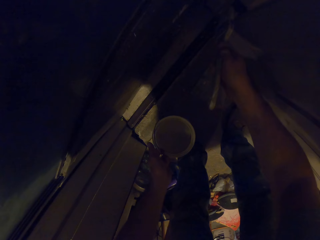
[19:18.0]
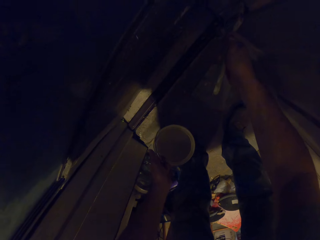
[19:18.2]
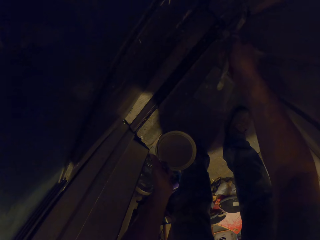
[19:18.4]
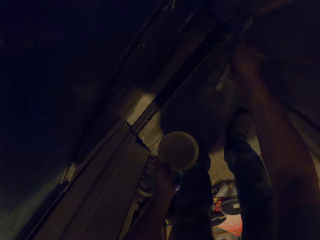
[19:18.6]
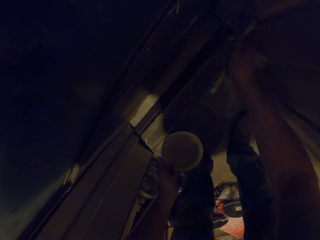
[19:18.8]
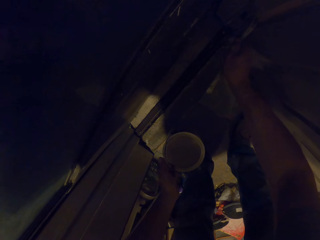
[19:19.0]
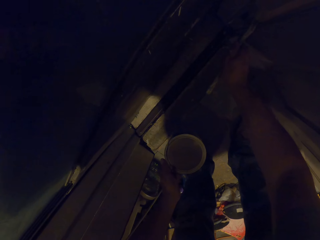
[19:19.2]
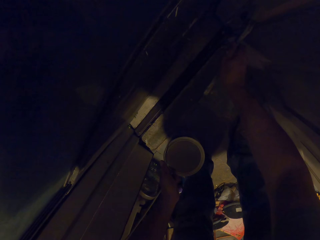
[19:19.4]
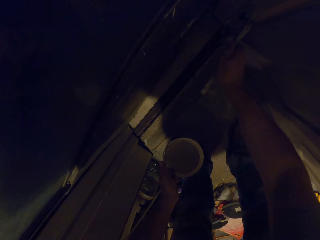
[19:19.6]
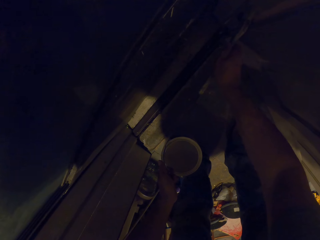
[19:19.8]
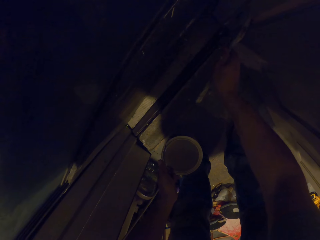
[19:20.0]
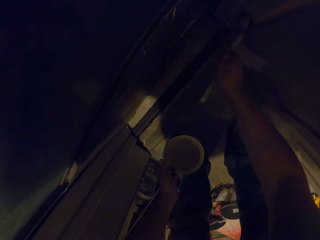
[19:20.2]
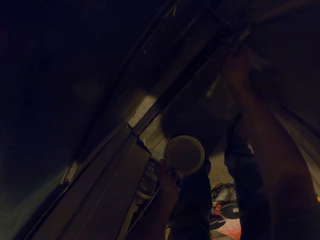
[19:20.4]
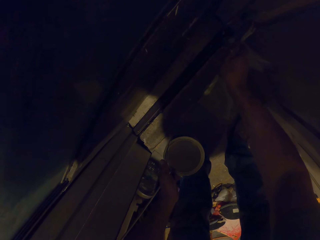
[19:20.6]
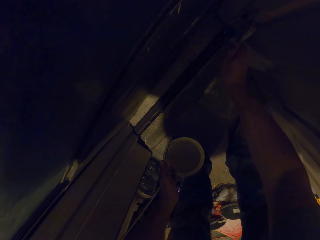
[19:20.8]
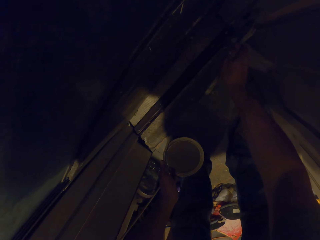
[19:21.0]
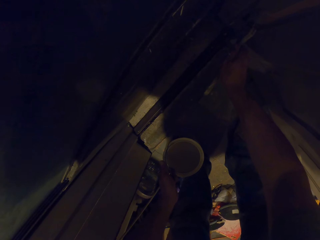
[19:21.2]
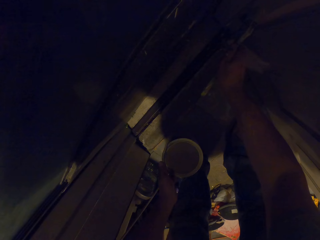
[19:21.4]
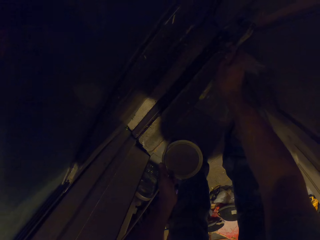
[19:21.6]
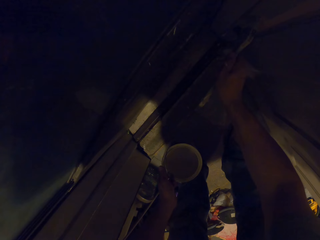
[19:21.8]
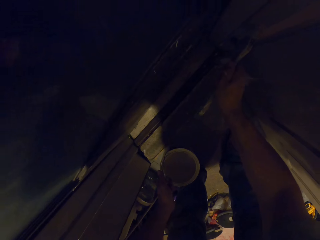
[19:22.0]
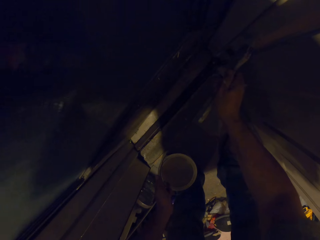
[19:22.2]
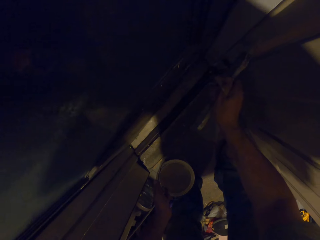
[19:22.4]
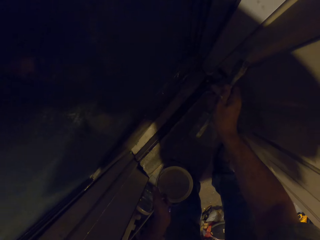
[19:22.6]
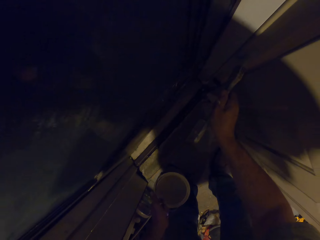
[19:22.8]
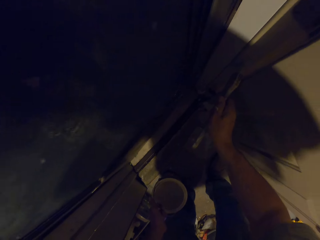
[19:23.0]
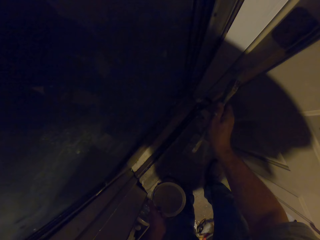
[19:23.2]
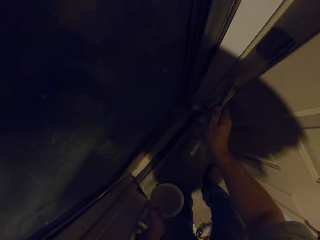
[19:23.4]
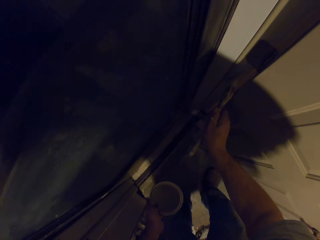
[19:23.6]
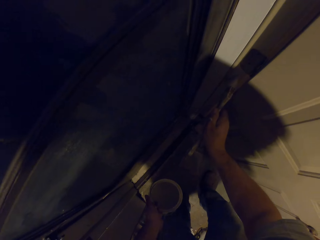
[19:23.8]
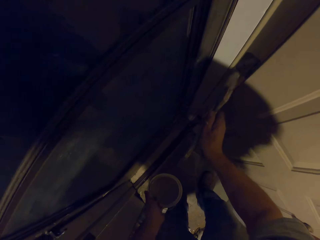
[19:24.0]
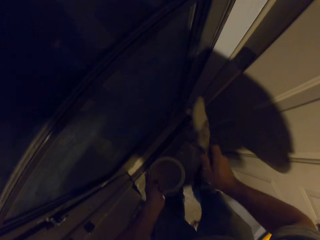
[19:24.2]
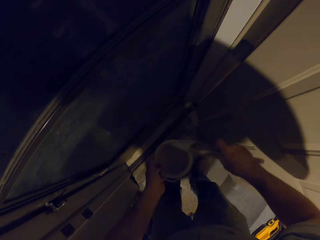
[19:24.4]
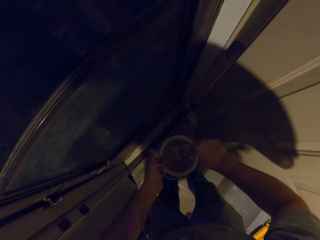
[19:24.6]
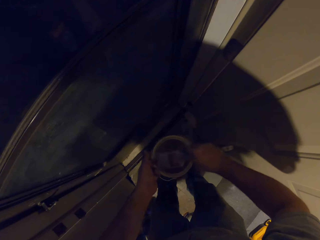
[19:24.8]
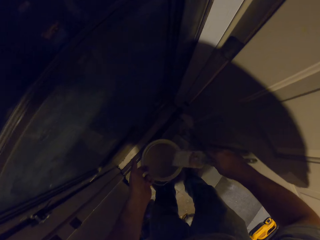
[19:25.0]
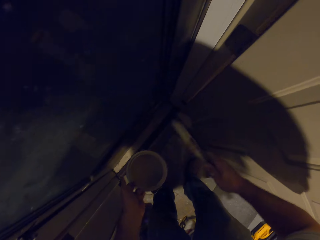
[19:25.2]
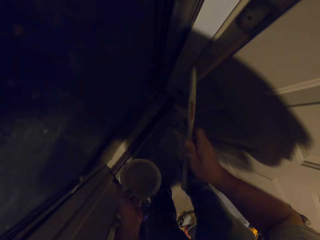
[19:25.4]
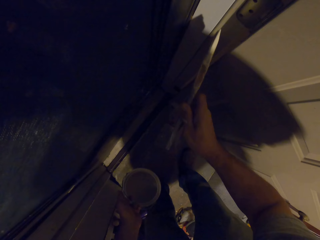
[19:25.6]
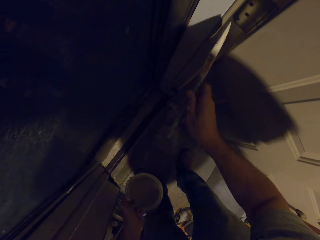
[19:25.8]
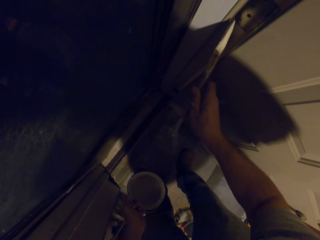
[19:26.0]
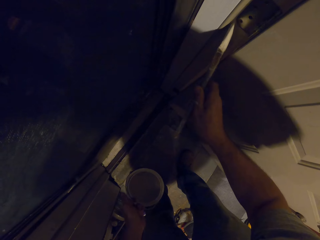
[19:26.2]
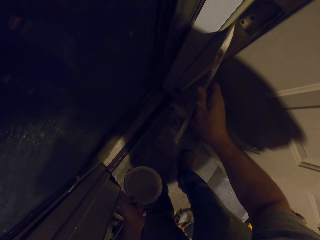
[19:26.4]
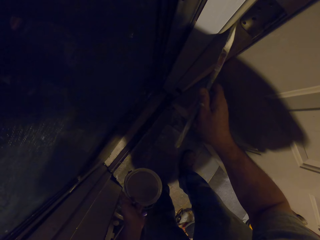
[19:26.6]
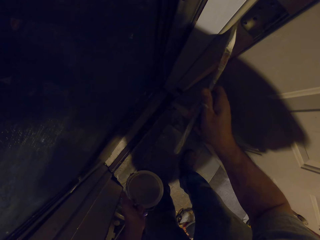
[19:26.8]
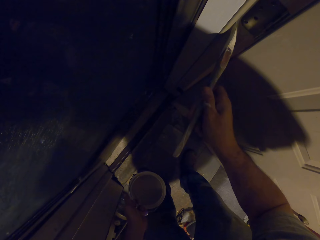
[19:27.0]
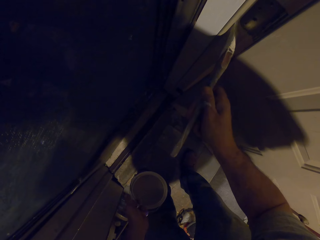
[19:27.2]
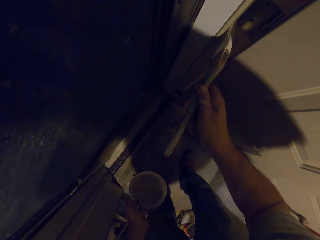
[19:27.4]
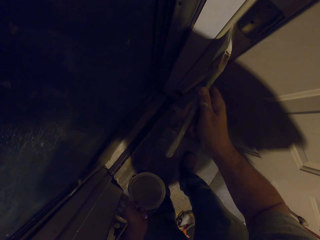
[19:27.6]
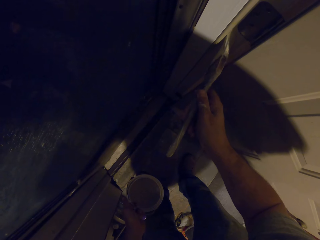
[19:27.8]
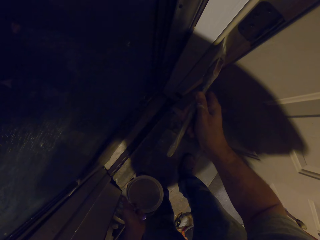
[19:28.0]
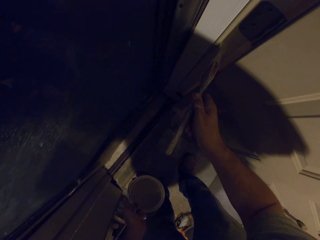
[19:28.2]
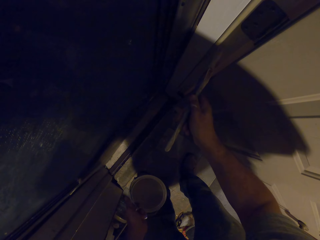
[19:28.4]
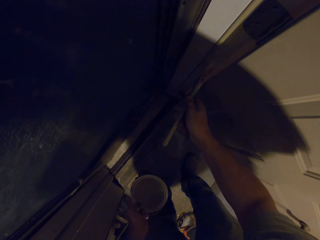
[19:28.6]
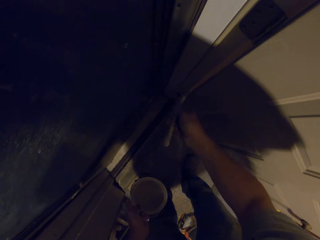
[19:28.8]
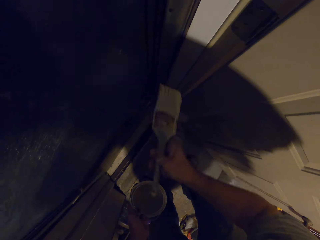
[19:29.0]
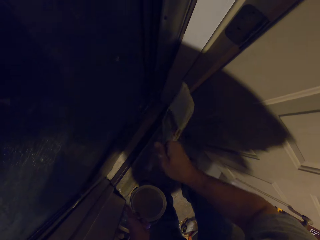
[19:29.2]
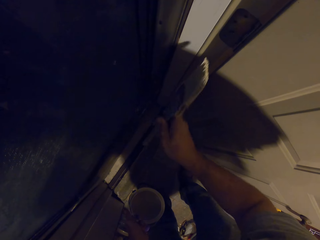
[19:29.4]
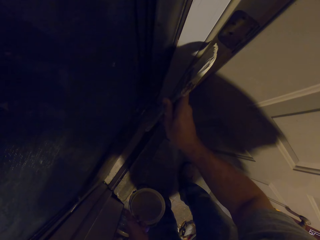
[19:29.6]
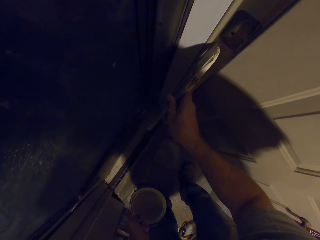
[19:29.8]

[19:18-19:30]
The camera wearer dips the paint brush into the paint can. They paint the wall with the paint brush. They paint the door with the paint brush.

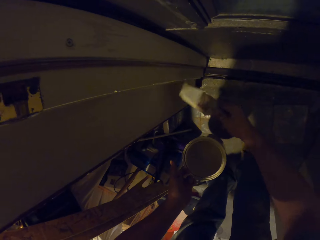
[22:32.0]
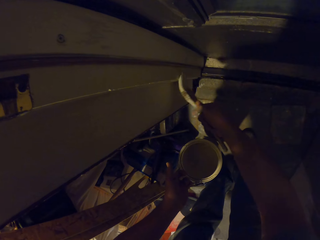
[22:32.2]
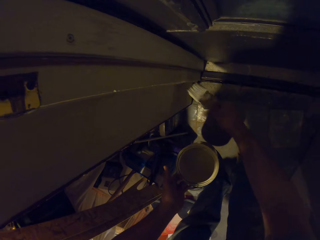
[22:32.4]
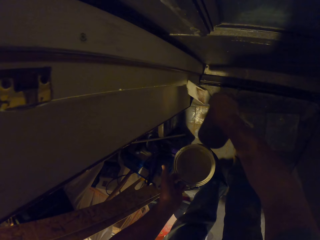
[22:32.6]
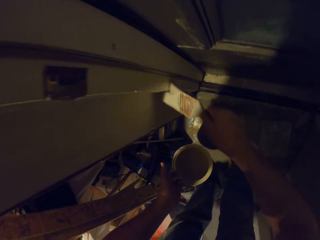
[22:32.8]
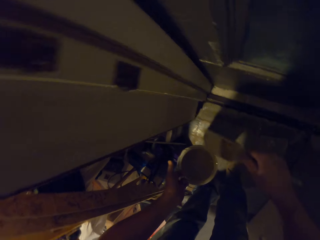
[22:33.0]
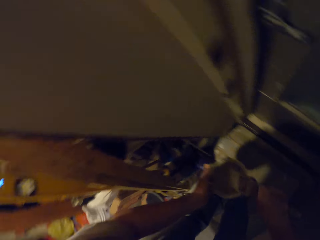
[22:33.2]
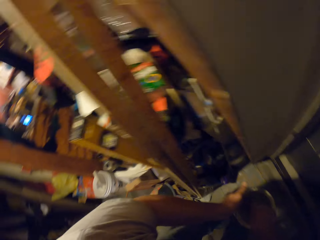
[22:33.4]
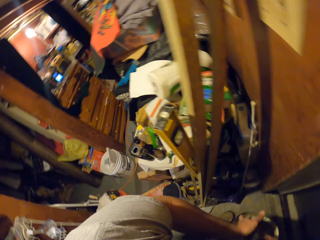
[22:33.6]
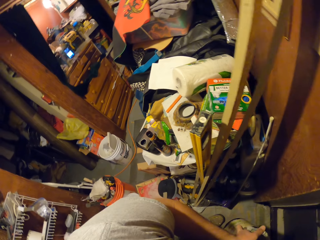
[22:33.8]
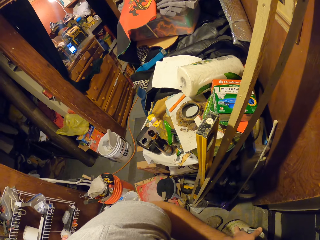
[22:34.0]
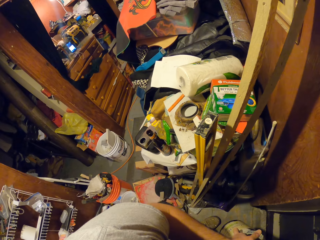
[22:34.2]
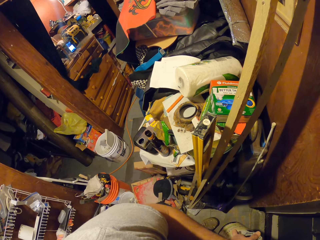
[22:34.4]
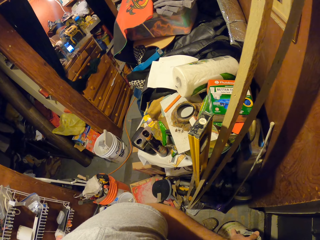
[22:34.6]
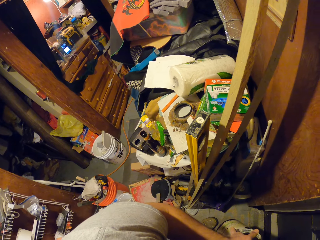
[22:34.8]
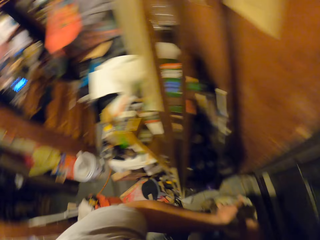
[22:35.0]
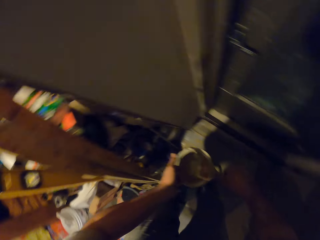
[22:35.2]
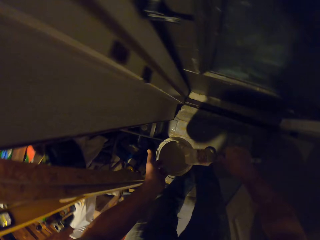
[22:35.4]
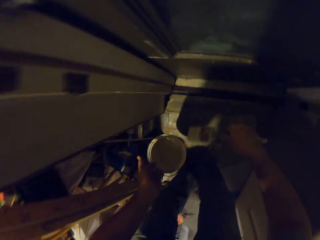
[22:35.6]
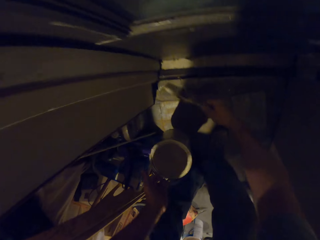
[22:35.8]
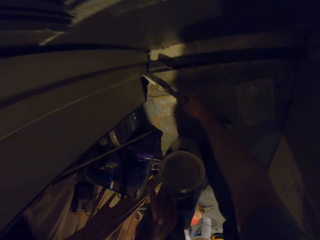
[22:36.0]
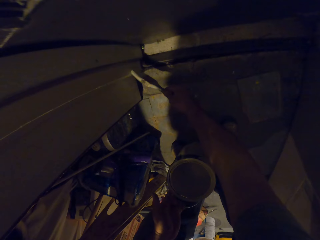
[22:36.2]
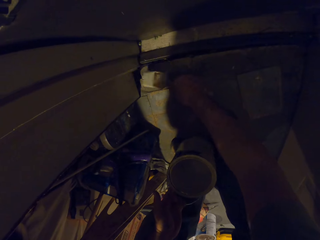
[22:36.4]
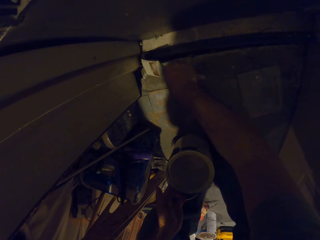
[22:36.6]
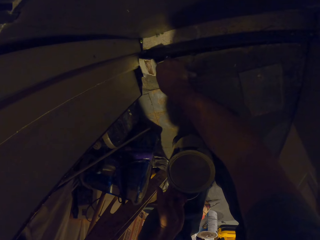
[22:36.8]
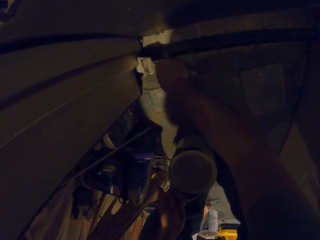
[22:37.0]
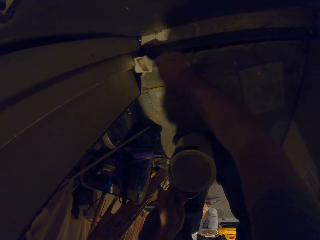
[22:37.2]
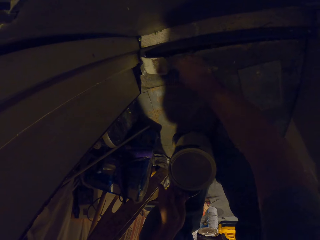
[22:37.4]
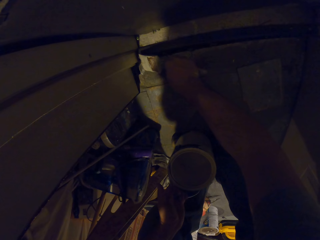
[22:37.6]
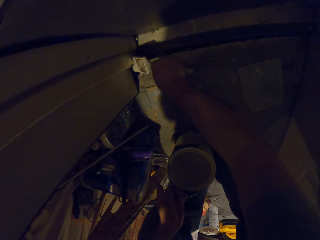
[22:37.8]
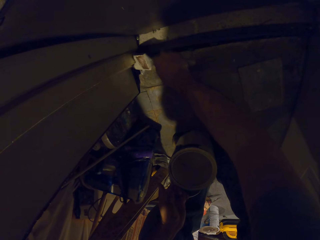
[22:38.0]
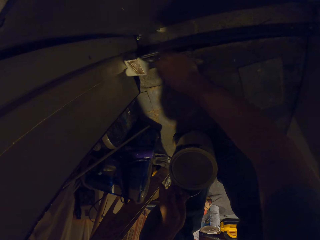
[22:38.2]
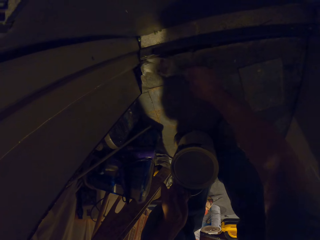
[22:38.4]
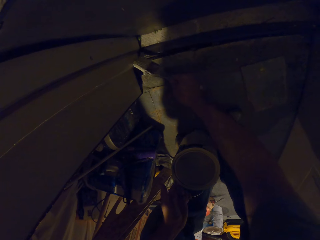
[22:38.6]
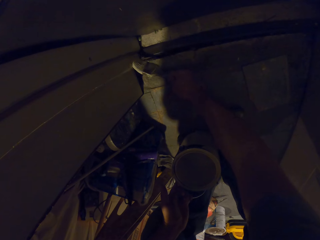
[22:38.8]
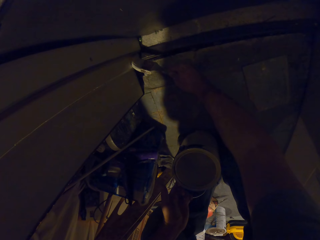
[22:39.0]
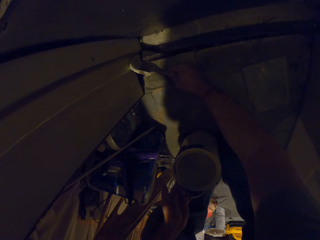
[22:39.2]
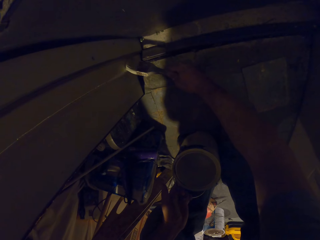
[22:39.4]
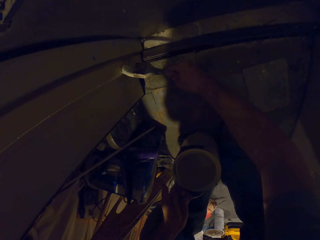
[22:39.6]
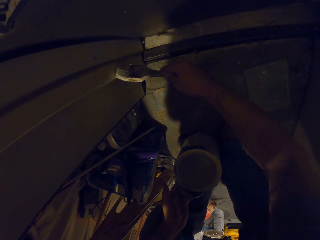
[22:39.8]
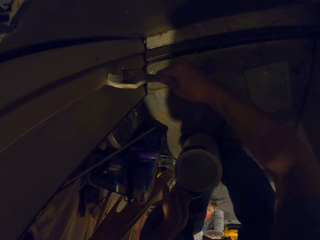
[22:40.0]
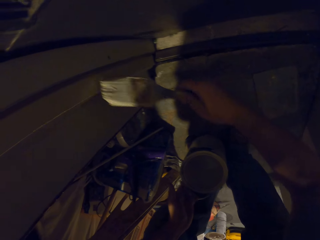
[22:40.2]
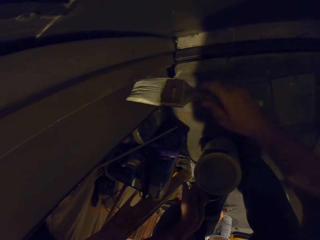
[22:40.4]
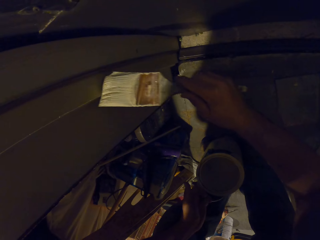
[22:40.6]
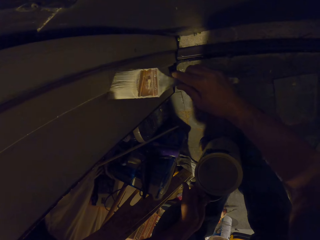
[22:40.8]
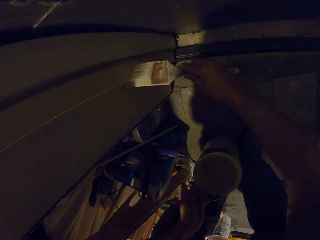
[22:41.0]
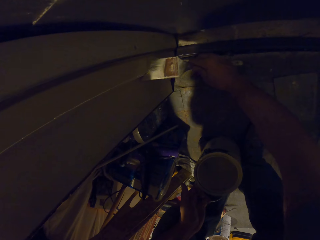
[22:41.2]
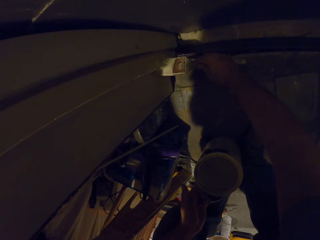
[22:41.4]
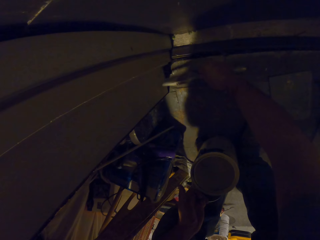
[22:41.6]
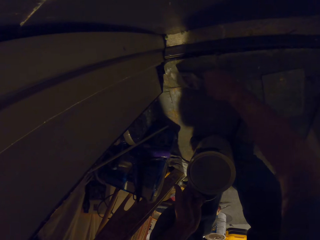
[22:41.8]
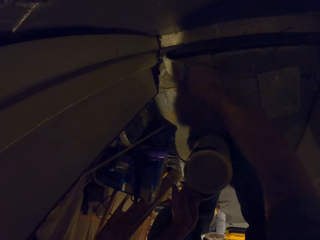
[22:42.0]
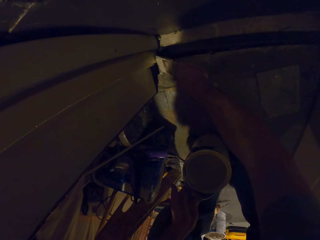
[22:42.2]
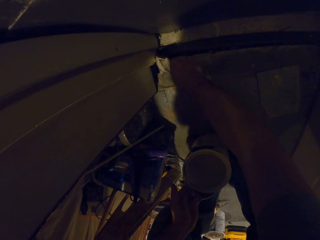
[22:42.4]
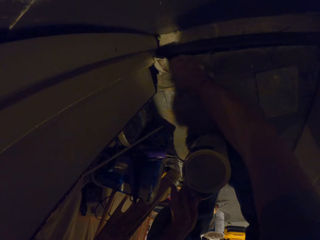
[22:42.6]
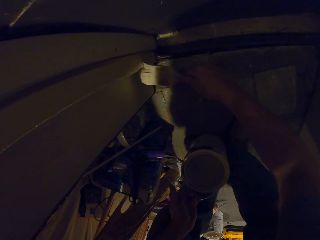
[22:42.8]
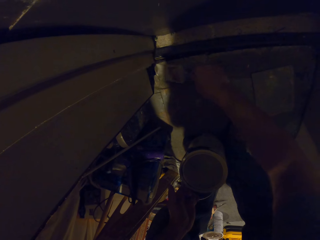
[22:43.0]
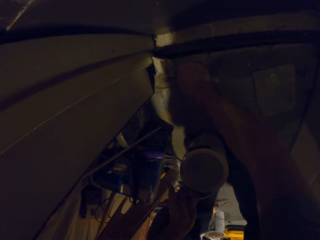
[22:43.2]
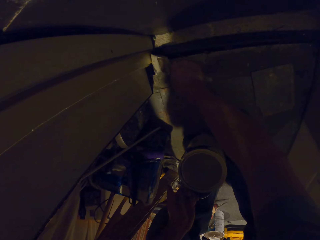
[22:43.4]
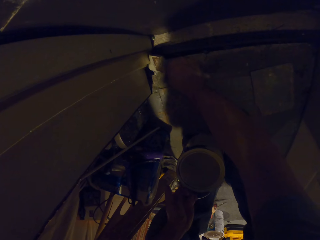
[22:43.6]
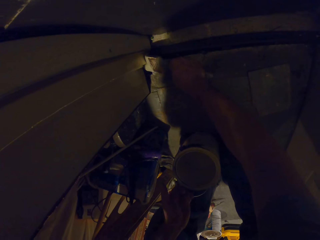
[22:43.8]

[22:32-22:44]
The camera wearer dips the paint brush into the paint can. They paint the door with the paint brush. They paint the wall with the paint brush.
